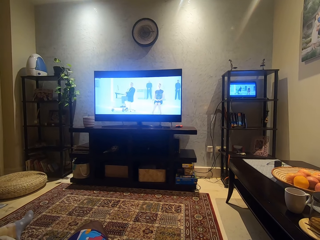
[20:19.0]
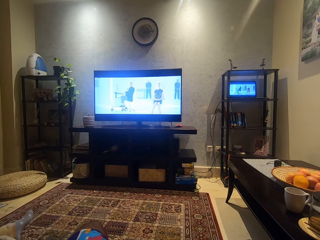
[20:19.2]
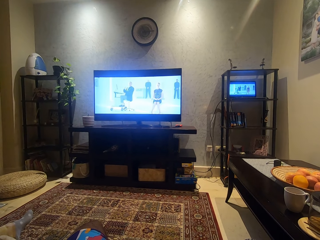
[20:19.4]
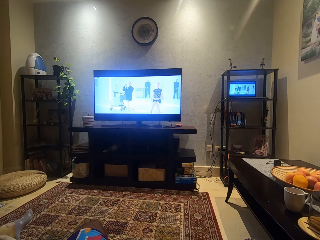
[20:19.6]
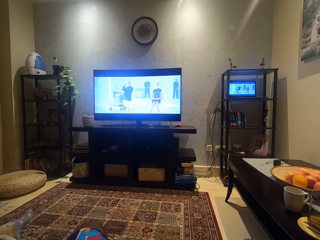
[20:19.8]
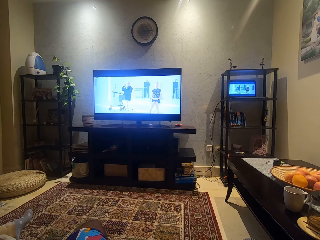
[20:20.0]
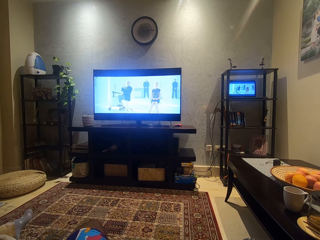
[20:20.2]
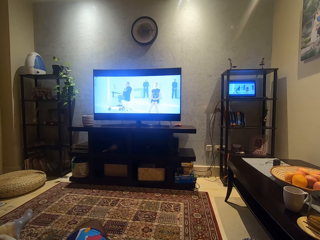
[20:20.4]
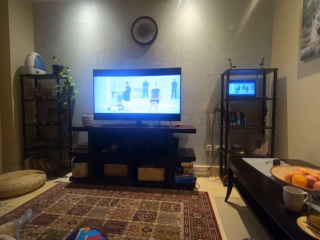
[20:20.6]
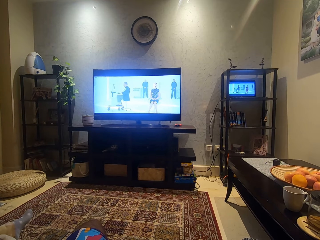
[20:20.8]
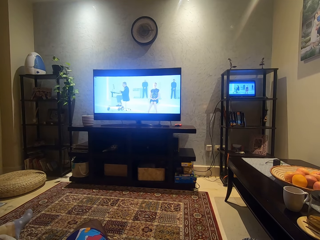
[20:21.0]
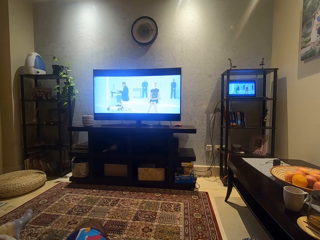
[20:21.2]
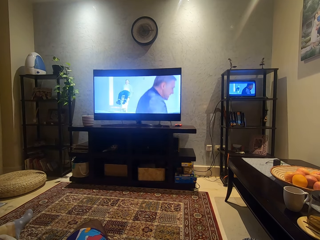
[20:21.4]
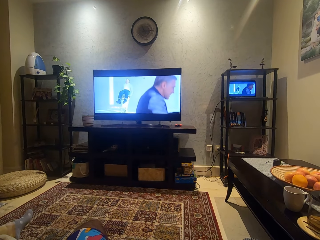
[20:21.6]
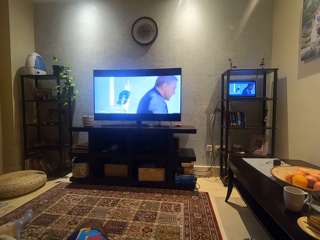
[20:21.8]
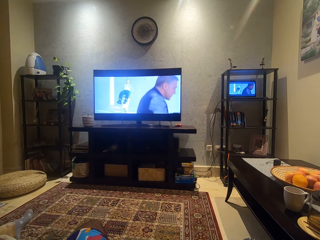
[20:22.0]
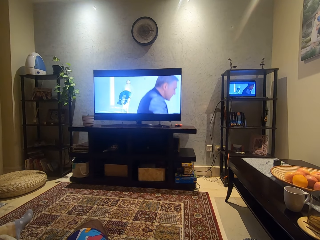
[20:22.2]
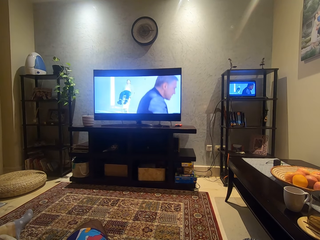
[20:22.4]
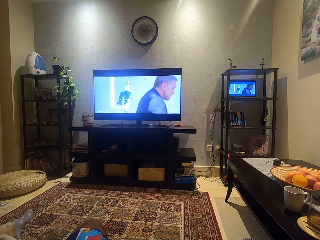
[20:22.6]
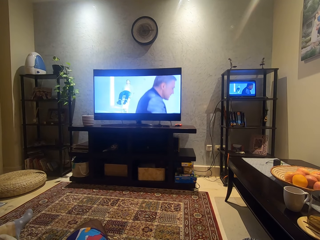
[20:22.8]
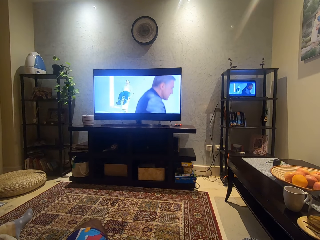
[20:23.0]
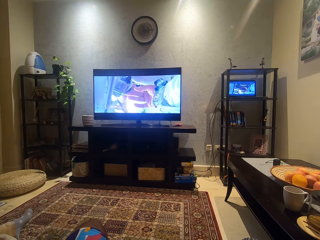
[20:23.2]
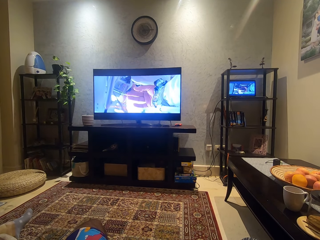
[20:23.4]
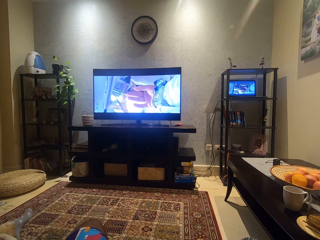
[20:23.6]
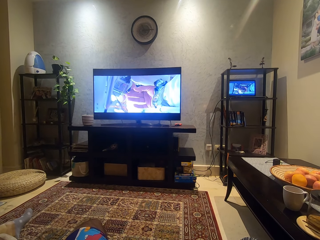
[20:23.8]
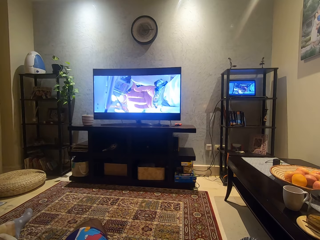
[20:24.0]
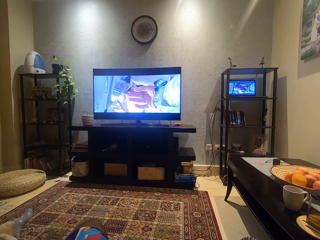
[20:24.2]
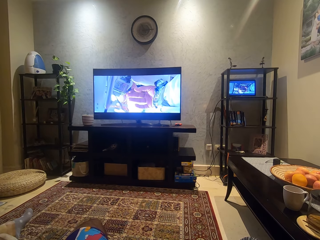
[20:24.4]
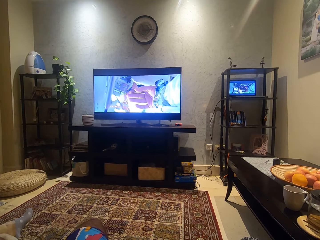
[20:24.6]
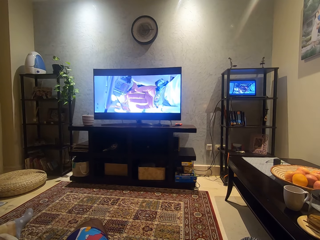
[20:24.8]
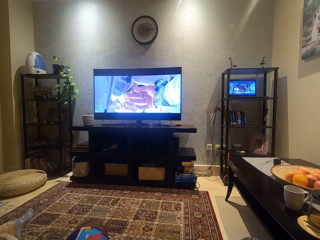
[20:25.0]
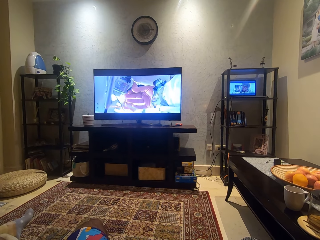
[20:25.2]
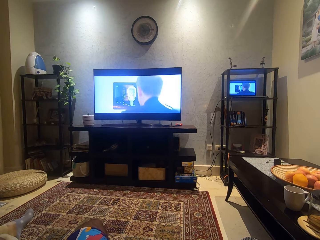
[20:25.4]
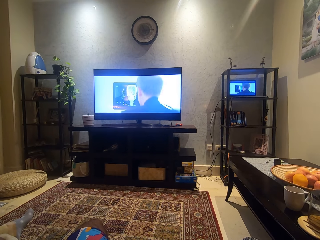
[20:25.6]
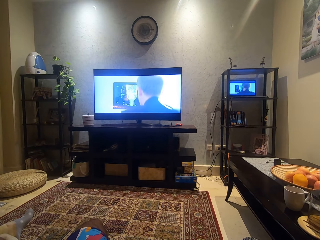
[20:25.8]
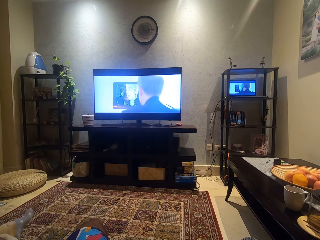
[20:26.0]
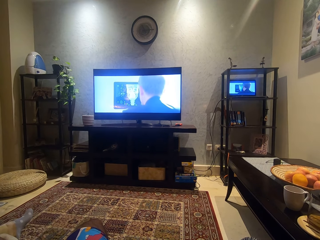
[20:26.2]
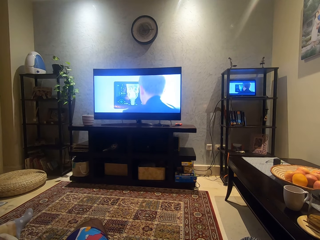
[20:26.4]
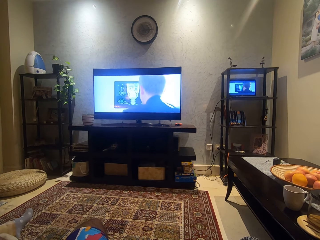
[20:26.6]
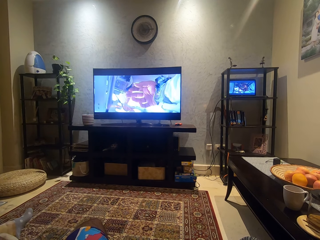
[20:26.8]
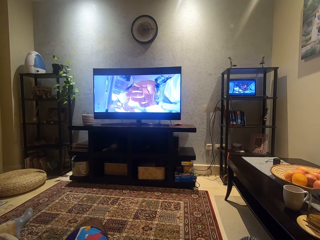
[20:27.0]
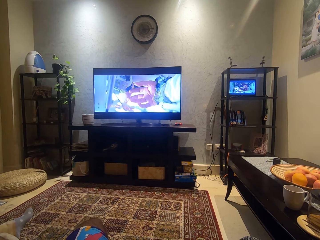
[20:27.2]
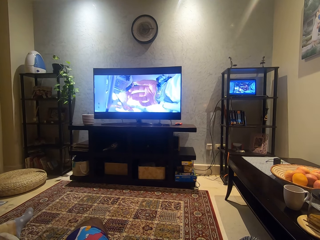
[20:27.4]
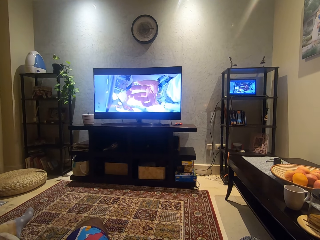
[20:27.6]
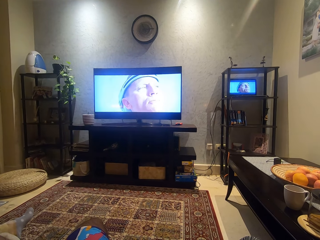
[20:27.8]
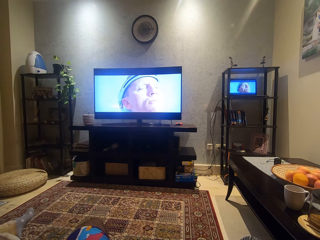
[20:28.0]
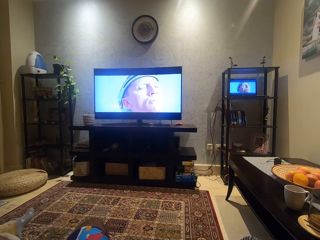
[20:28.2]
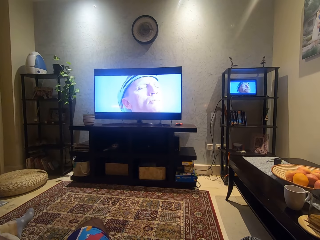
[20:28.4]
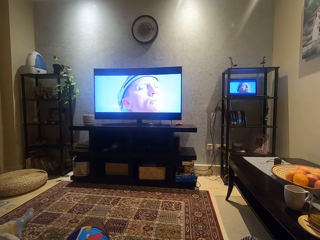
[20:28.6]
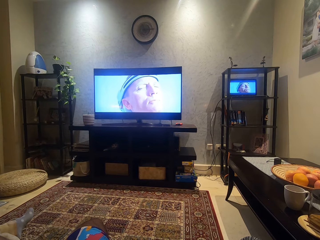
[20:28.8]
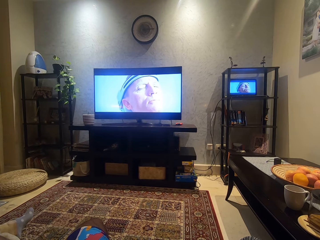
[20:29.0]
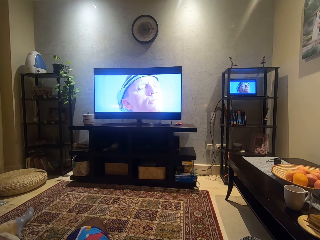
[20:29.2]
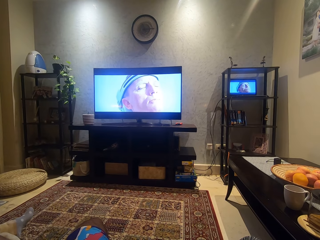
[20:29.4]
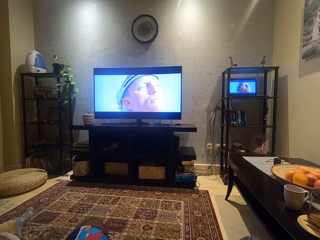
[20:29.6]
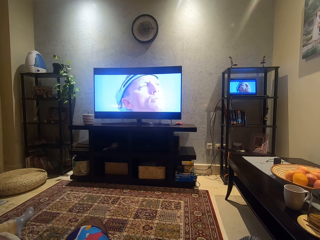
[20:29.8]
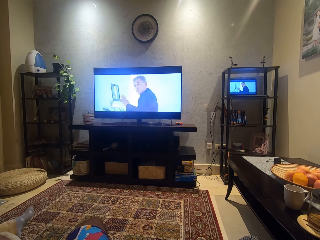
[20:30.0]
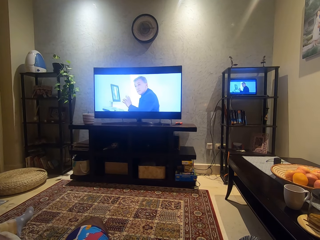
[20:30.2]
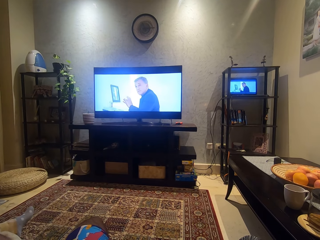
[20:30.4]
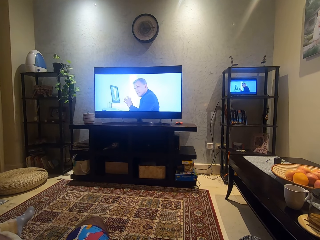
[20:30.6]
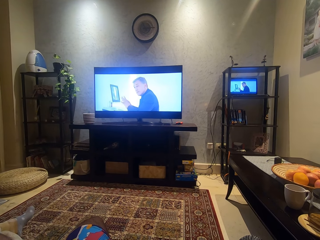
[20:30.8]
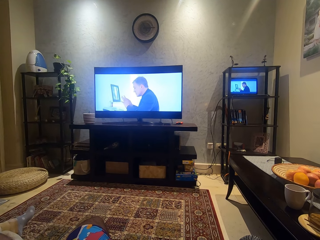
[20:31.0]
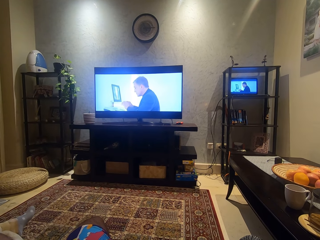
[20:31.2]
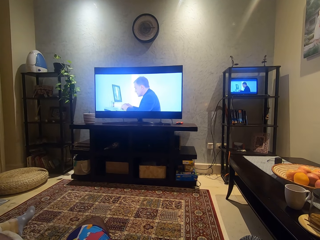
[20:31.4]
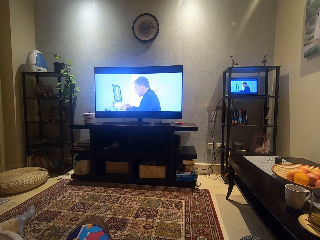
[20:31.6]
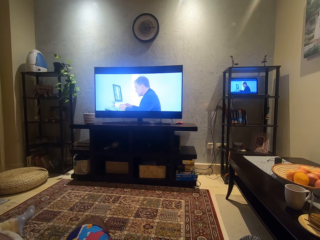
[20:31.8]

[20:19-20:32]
The camera wearer watches a movie.

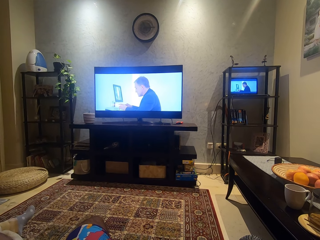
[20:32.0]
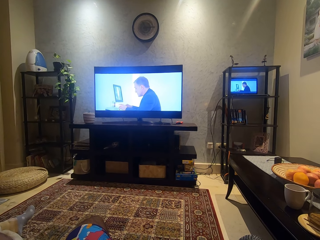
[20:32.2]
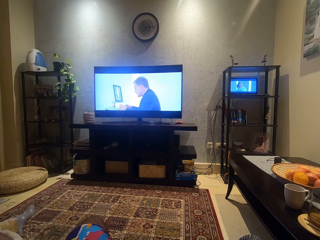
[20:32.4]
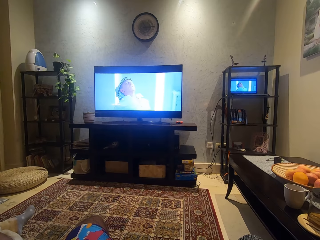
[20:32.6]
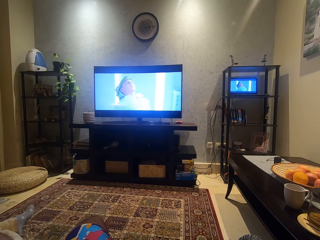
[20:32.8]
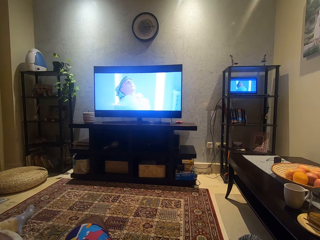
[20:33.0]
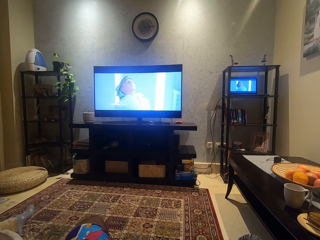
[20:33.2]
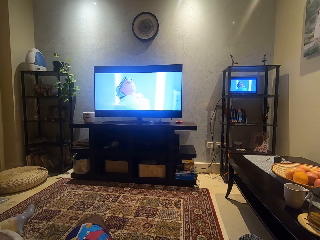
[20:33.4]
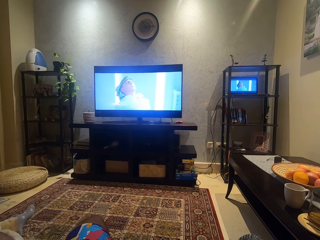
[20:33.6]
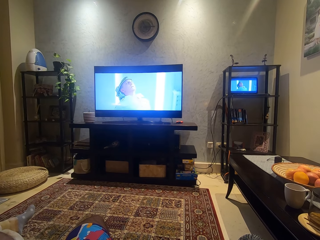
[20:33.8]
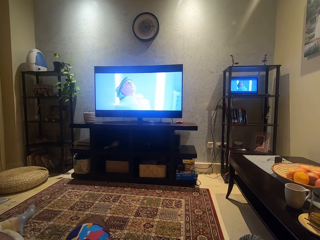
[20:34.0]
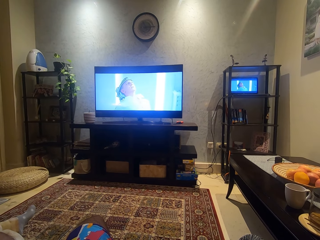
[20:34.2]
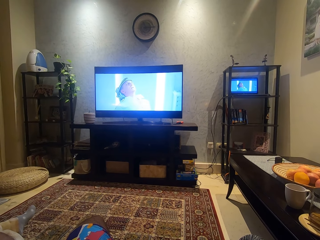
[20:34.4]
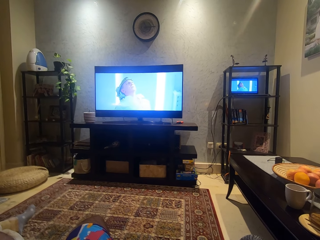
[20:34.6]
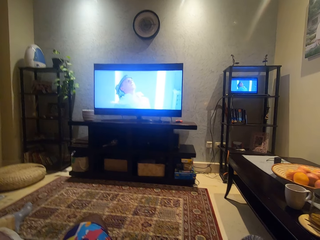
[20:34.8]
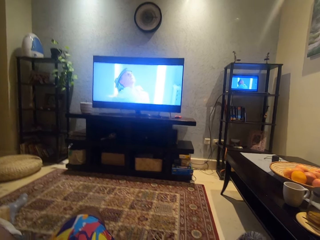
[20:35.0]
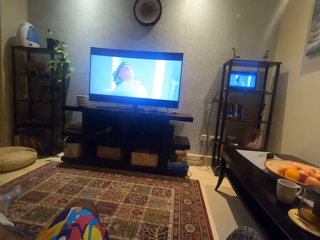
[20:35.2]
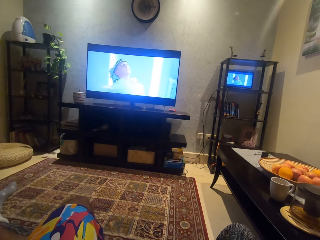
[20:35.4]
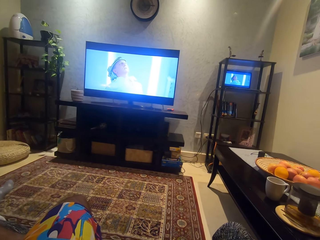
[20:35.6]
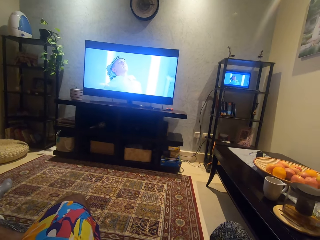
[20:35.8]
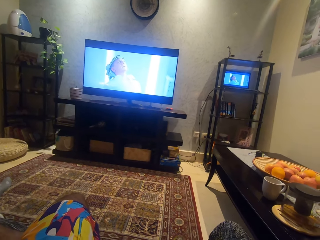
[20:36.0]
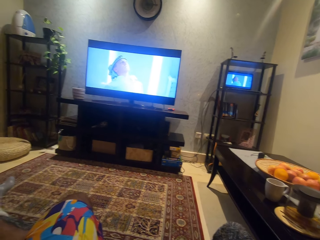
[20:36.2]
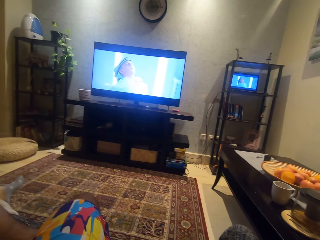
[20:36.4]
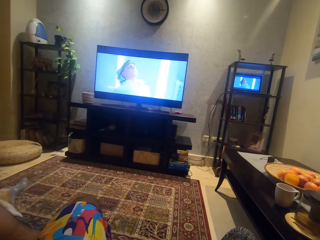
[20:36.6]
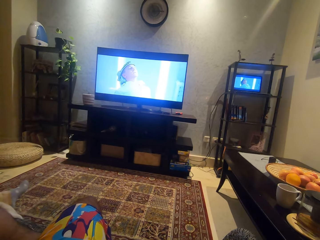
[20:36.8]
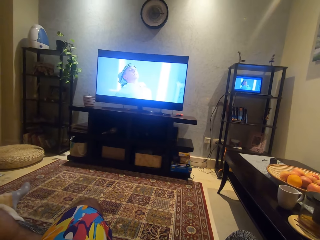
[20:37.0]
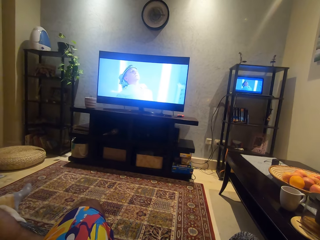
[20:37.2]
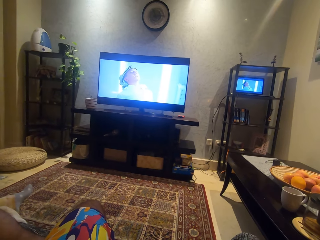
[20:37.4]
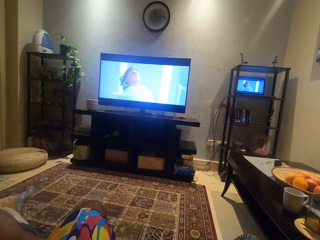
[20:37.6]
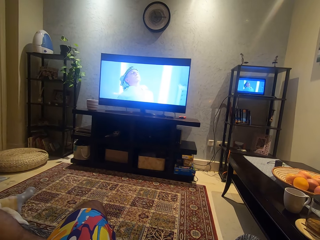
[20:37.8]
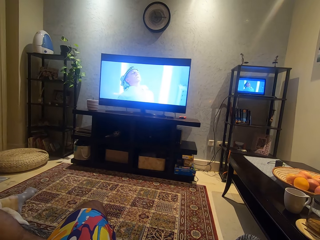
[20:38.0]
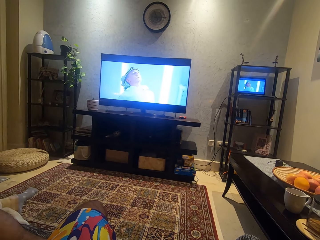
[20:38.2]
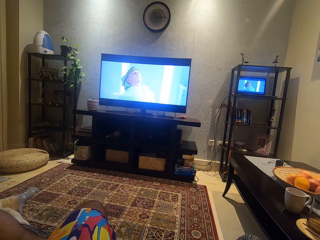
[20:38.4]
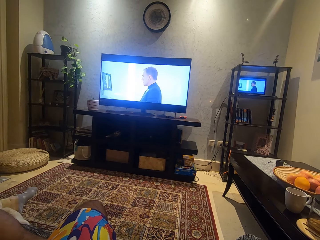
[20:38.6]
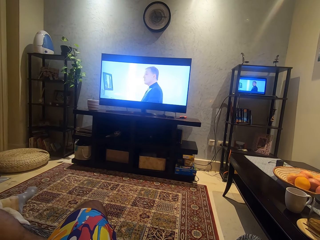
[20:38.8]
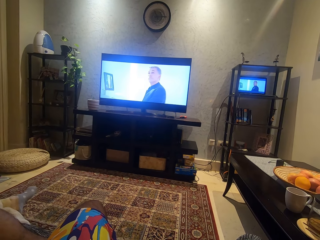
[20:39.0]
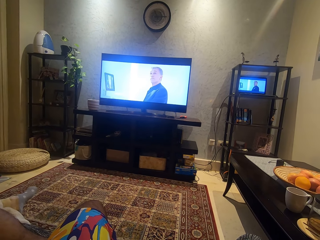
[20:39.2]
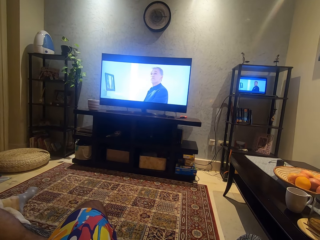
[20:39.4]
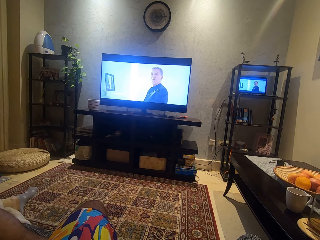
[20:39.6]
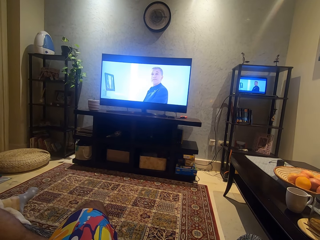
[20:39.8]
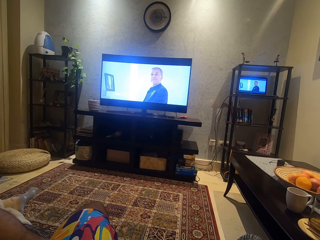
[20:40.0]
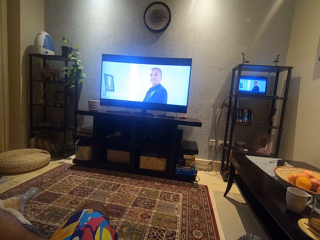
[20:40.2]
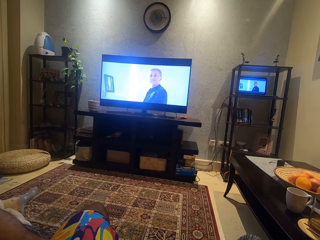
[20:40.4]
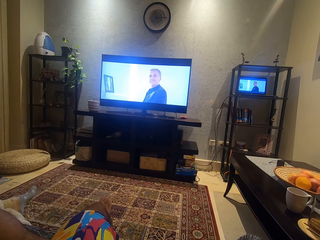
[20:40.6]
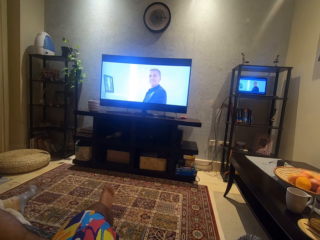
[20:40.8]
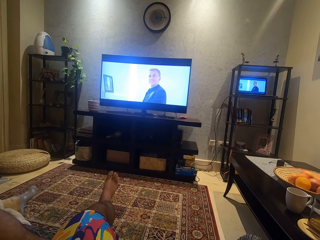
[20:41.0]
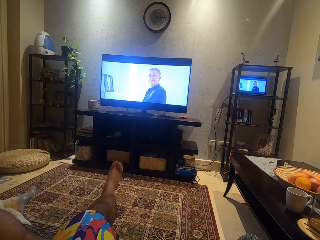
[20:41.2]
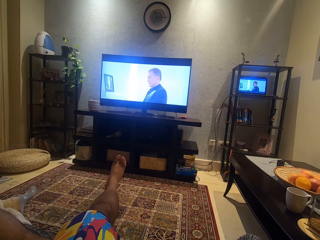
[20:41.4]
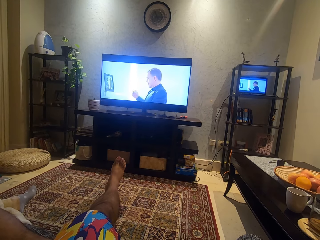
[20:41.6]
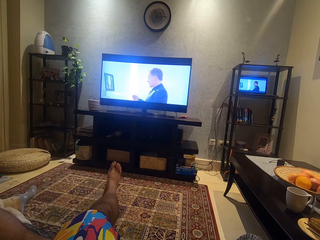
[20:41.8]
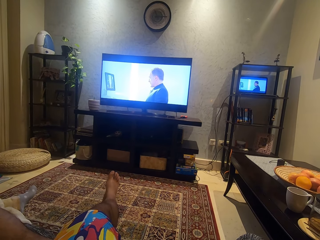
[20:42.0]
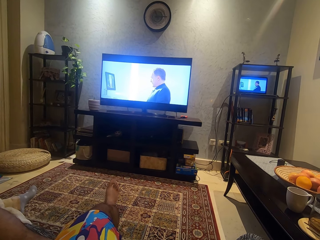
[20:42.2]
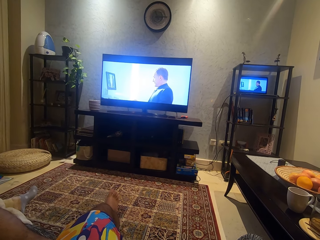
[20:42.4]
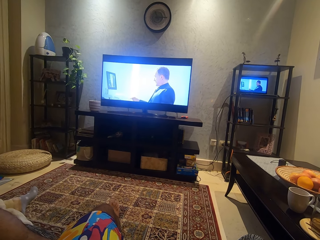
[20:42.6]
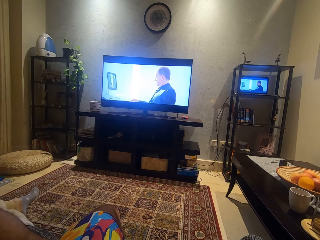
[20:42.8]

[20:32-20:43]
The camera wearer moves his head. He raises his right leg up.
